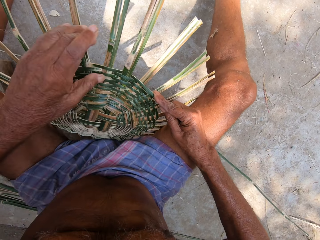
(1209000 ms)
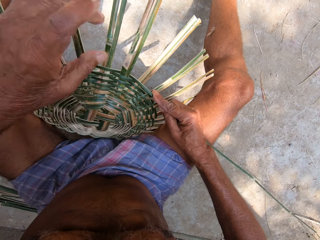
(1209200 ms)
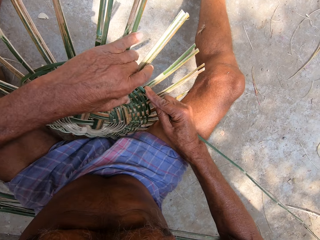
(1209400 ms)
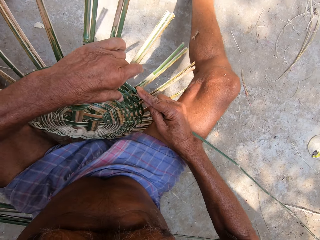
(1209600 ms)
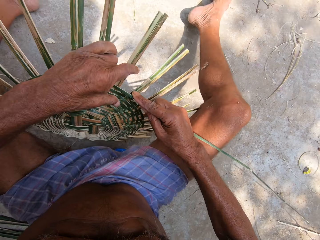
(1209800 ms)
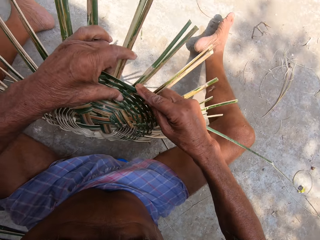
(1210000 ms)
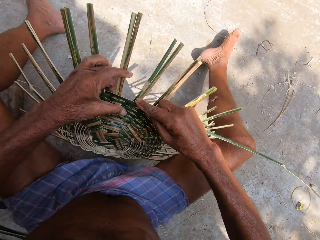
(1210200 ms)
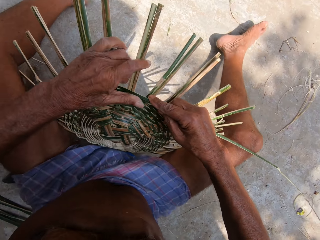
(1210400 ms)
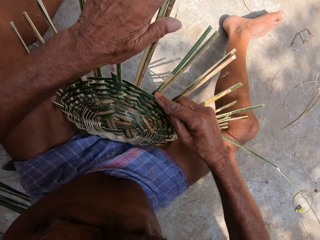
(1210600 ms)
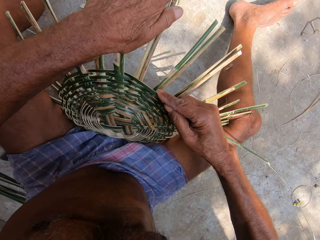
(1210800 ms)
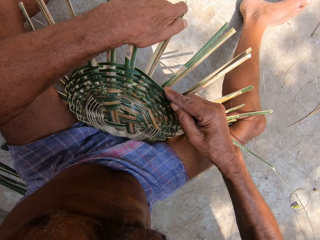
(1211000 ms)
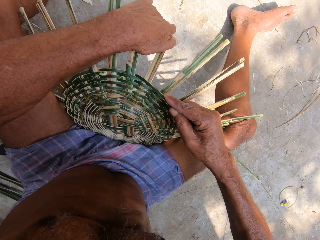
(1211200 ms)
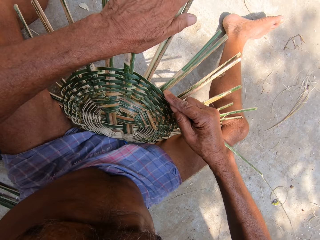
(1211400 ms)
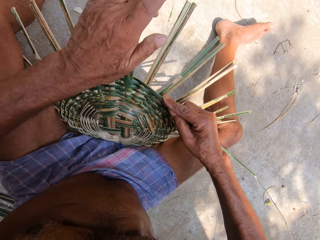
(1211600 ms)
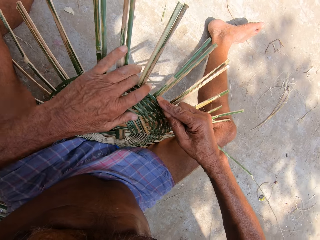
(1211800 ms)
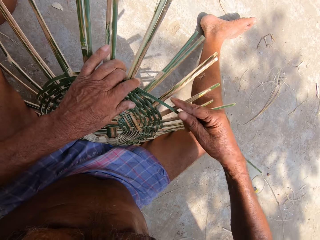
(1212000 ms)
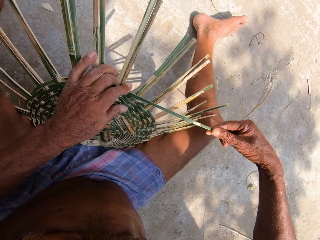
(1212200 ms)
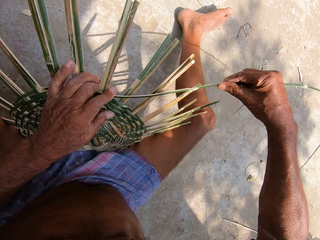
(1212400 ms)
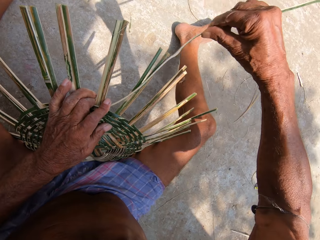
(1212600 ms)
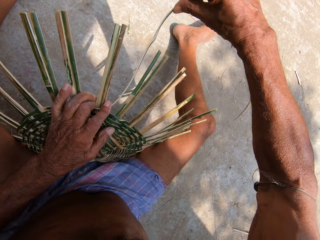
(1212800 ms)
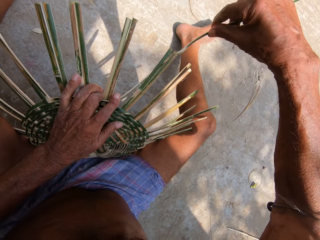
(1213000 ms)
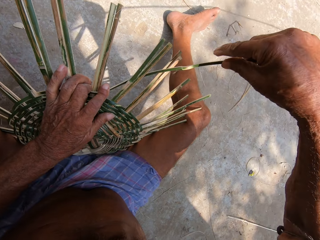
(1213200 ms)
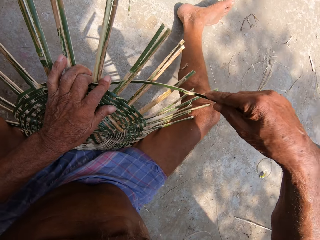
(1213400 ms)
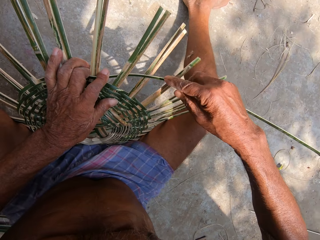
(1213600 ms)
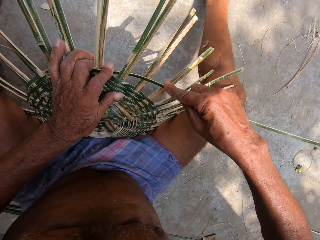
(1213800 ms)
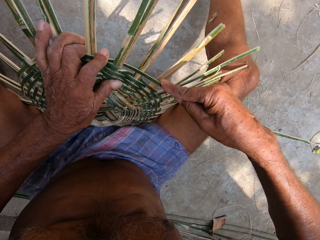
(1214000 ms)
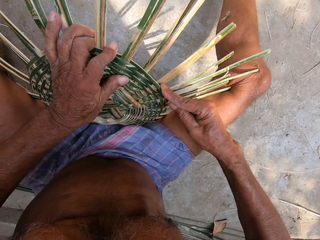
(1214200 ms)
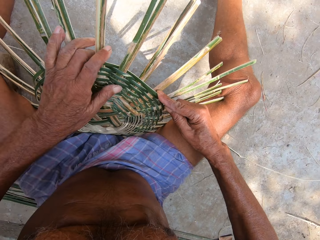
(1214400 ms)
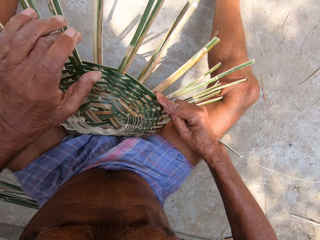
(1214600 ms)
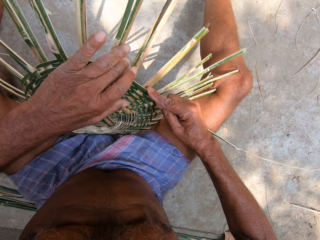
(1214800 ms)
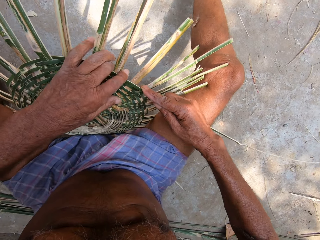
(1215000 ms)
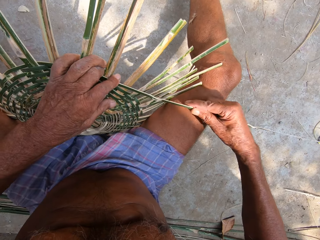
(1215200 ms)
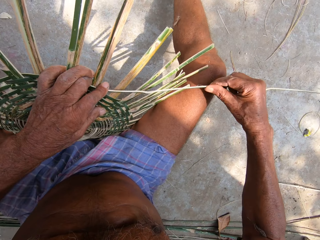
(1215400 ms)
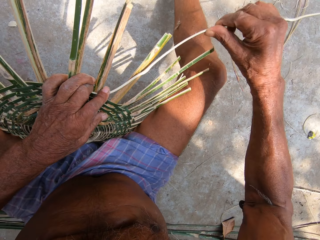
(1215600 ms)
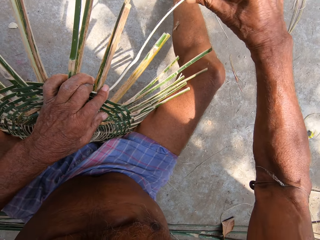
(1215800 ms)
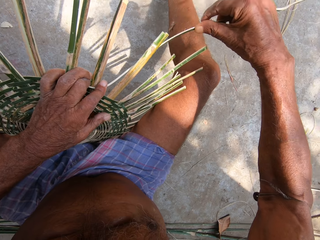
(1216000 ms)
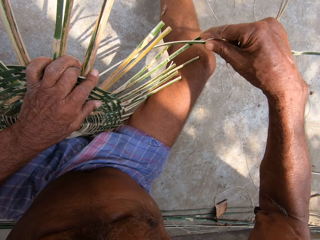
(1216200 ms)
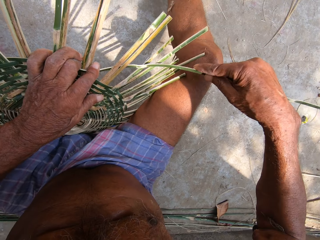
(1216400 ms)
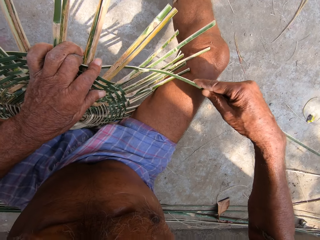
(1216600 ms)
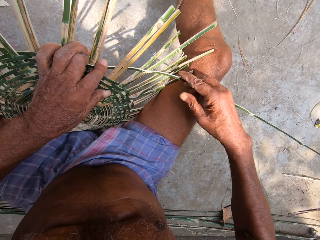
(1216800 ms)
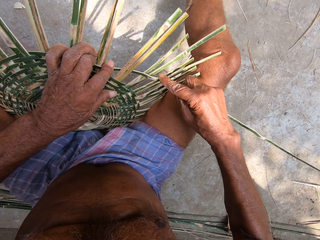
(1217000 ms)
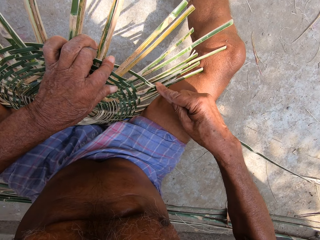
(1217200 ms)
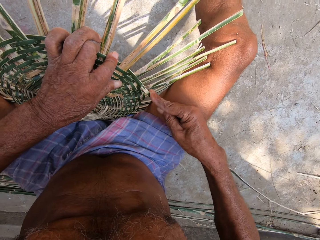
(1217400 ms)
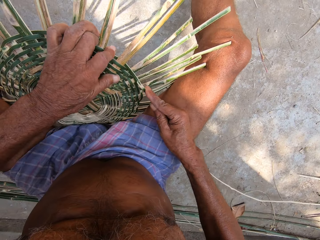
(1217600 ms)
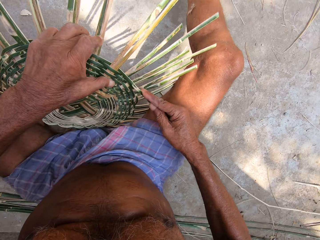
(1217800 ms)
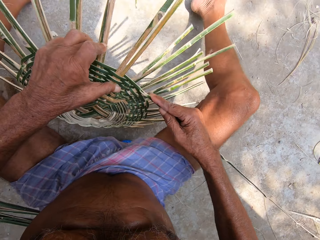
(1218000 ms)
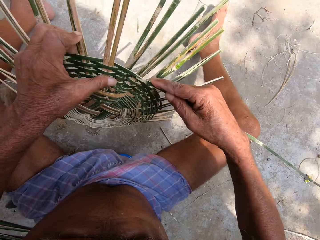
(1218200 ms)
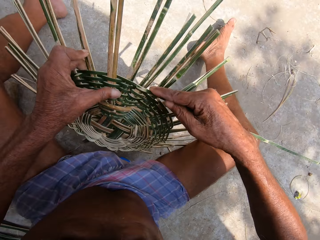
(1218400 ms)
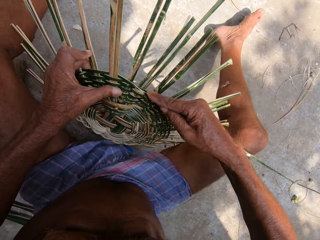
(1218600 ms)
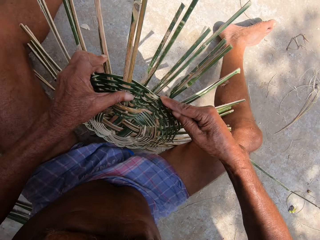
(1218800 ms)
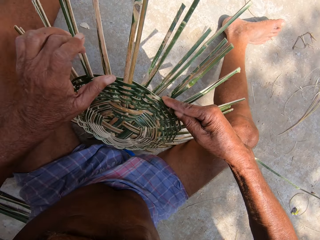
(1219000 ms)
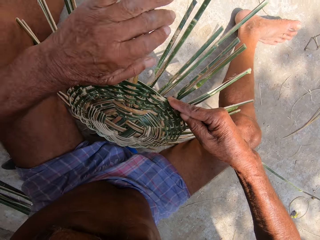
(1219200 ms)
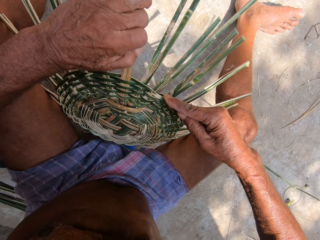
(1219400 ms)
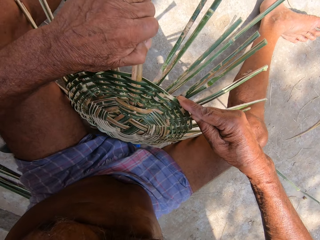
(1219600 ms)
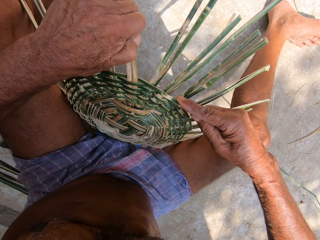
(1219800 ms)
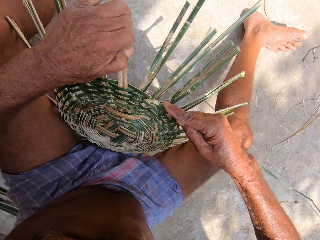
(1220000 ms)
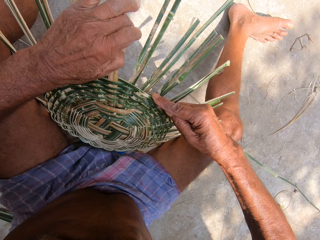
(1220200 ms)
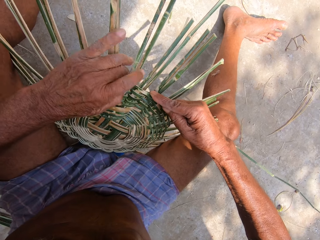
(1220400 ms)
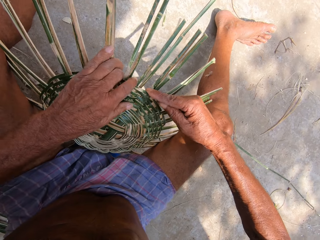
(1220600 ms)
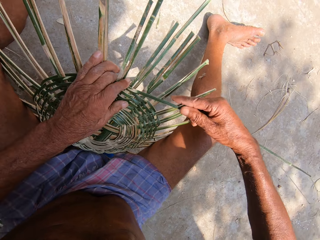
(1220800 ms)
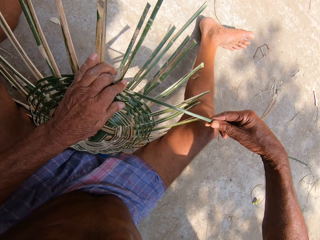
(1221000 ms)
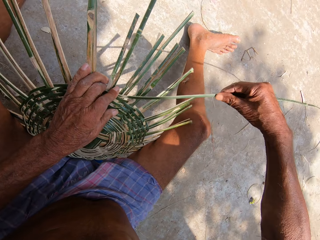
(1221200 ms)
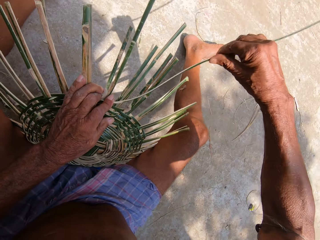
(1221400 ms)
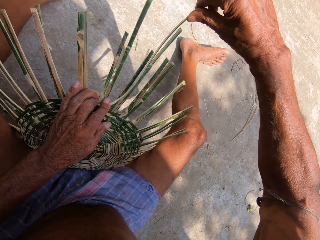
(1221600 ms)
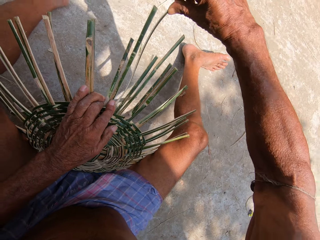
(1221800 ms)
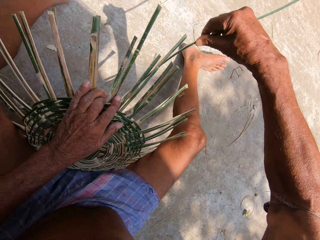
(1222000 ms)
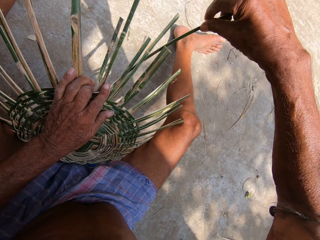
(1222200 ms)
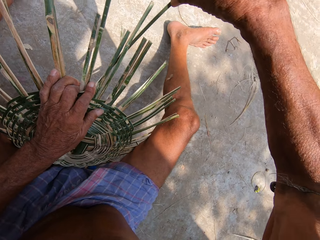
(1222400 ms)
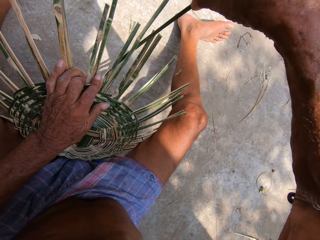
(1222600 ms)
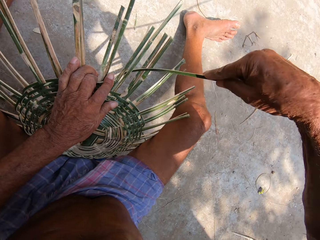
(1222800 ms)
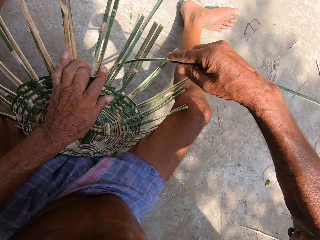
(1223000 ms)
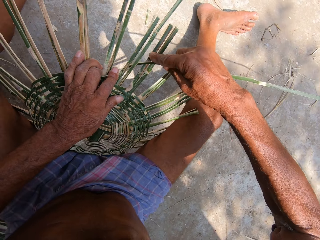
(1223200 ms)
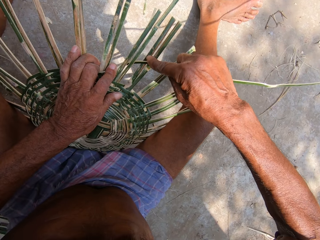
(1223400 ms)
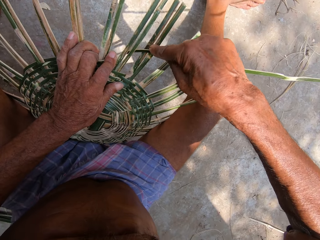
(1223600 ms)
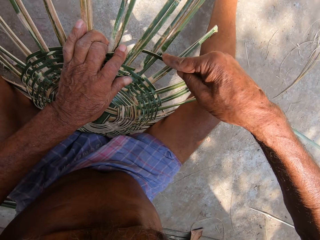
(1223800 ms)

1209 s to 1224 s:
The camera wearer turns the craft on the ground with his left hand. He adjusts some bamboo strips on the craft on the ground with his left hand. He presses the bamboo strip into the craft on the ground with his left hand. He weaves the bamboo strip into the craft on the ground with his right hand. He presses the bamboo strip into the craft on the ground with his left hand. He weaves the bamboo strip into the craft on the ground with his right hand. He turns the craft on the ground with his left hand. He adjusts some bamboo strips on the craft on the ground with his left hand. He presses the bamboo strip into the craft on the ground with his left hand. He weaves the bamboo strip into the craft on the ground with his right hand.

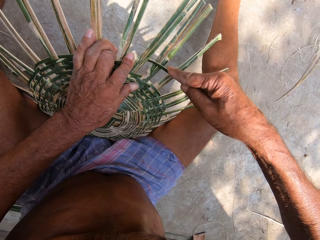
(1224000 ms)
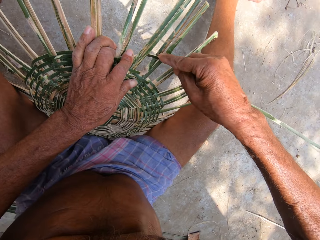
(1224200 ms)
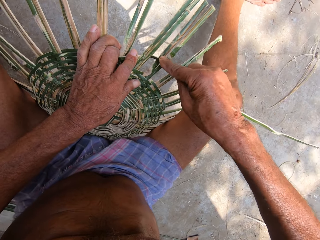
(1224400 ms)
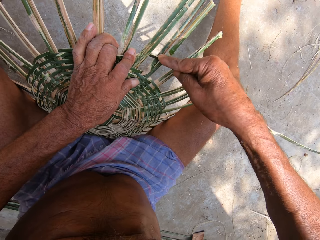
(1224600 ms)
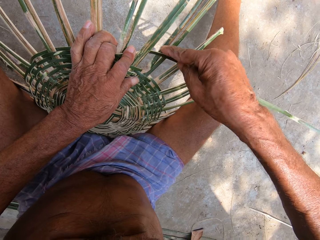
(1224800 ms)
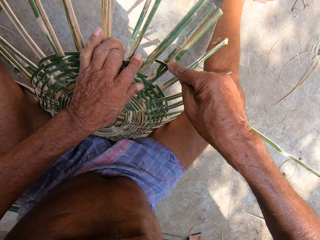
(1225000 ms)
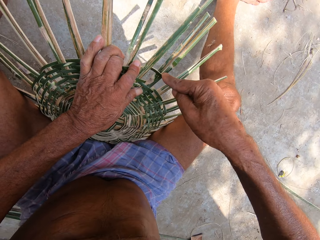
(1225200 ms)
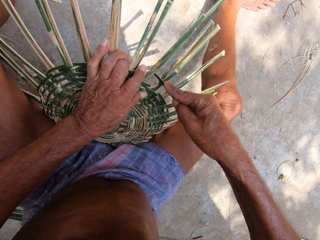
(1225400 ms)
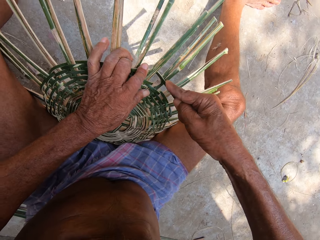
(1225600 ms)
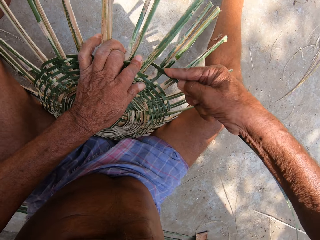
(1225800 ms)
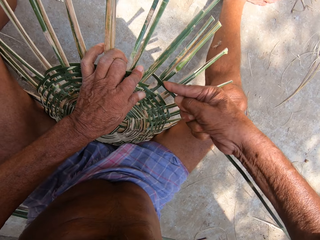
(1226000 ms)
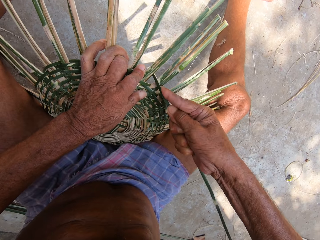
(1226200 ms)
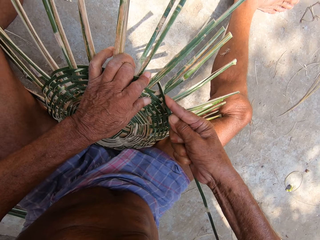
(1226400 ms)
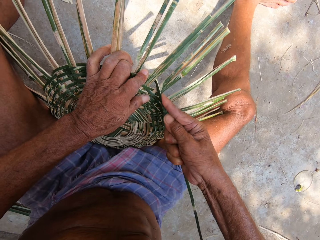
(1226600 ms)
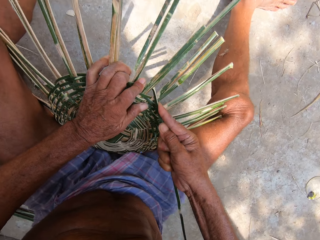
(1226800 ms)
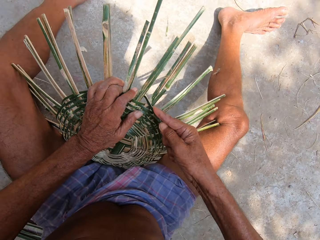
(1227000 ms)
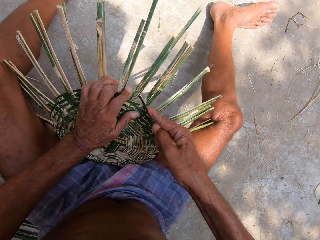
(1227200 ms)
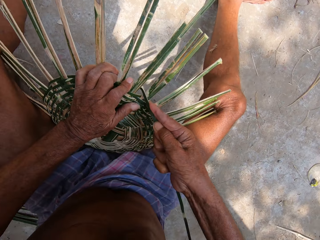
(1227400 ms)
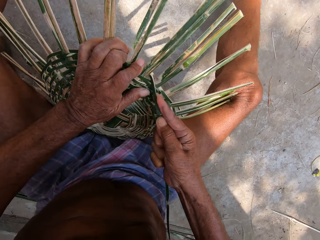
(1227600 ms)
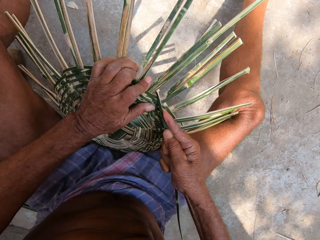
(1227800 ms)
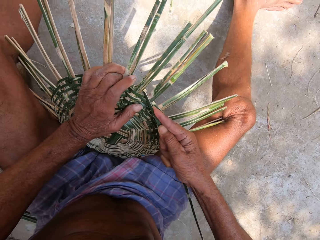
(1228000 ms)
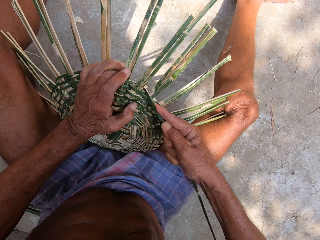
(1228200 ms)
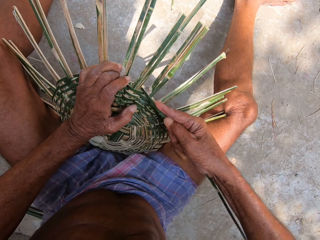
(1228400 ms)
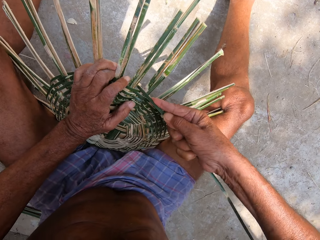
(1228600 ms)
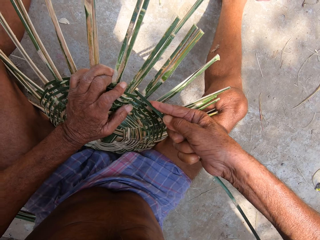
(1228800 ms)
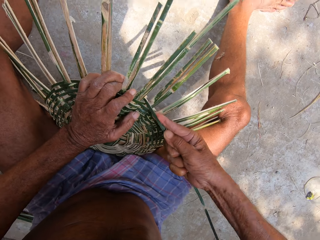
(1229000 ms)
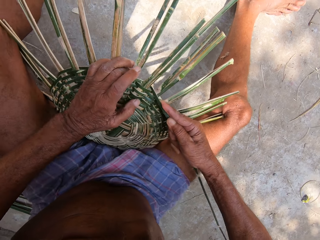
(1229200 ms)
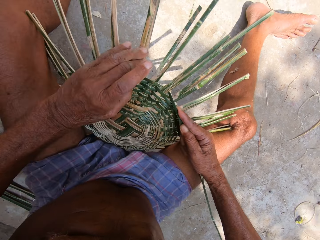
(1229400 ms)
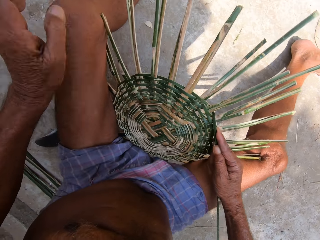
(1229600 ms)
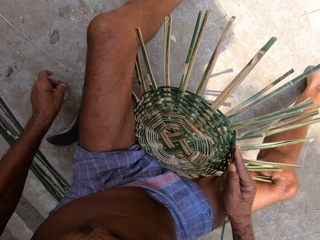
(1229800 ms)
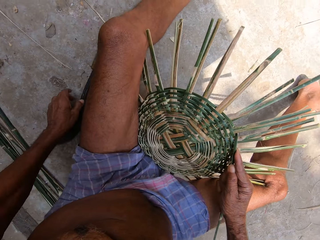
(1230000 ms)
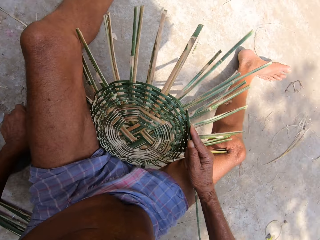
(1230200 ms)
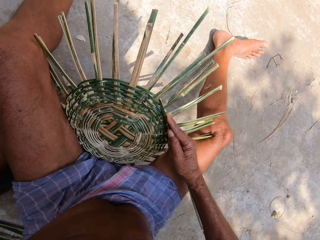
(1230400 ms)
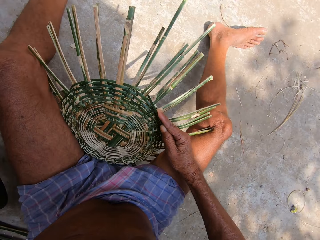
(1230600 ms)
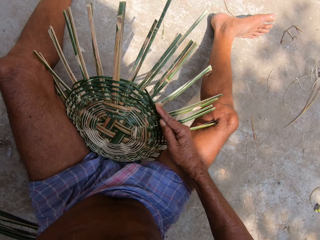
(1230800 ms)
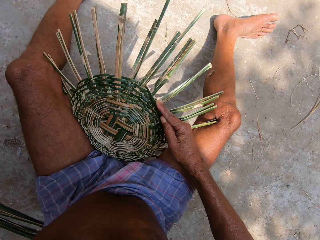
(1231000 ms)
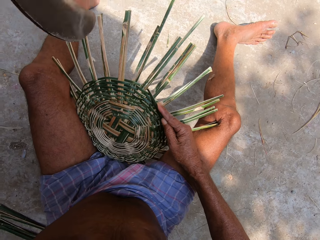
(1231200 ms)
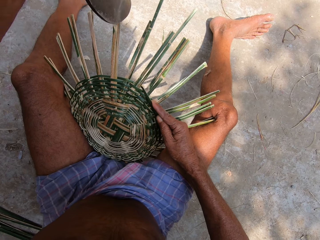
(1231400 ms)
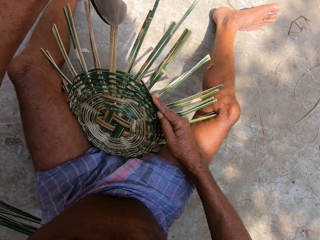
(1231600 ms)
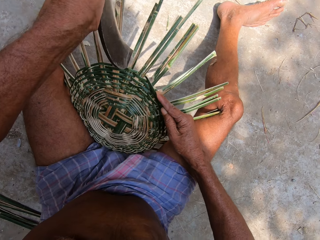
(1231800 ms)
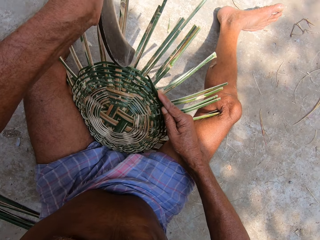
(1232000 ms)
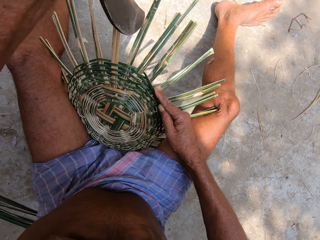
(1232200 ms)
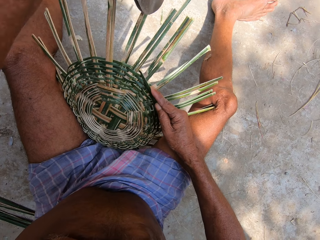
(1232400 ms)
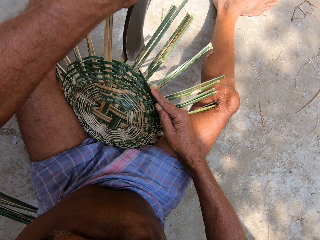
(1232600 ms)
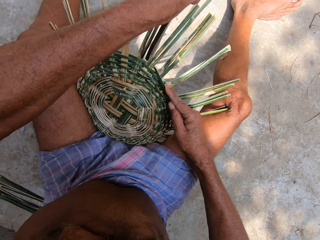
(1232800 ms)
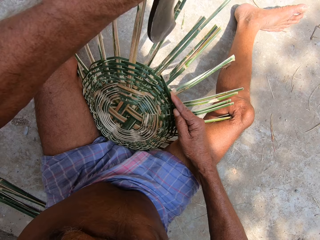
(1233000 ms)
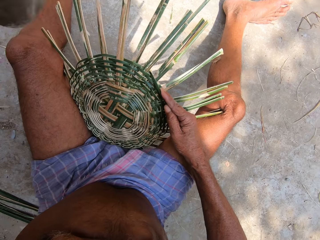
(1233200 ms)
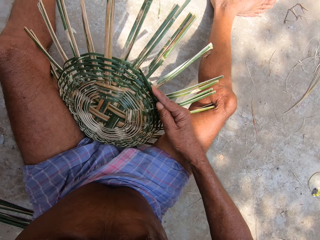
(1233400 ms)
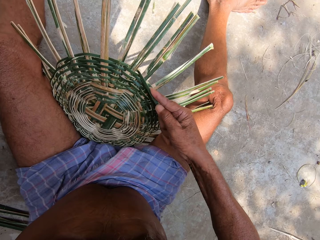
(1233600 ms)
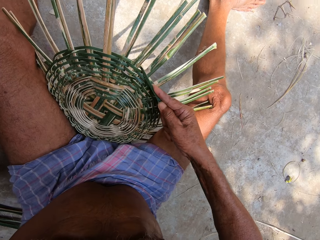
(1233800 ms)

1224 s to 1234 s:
The camera wearer picks up the Indian billhook from the ground with his left hand. He hits the craft on the ground with the Indian billhook in his left hand.
